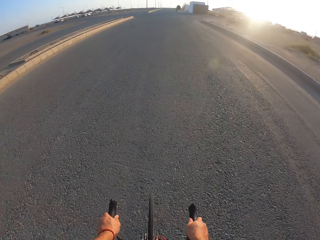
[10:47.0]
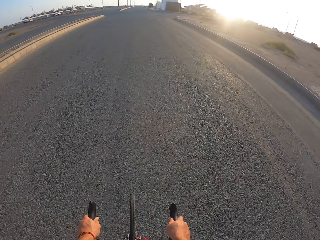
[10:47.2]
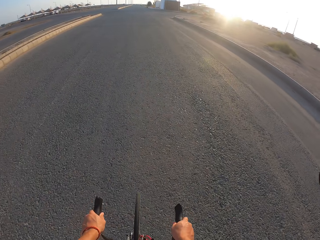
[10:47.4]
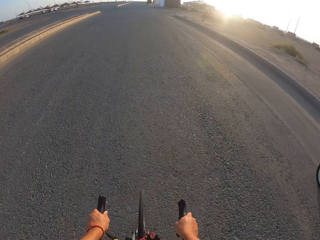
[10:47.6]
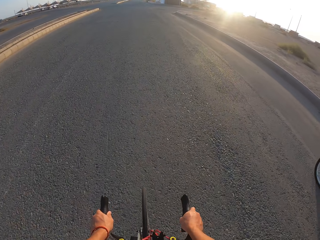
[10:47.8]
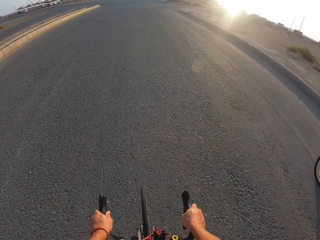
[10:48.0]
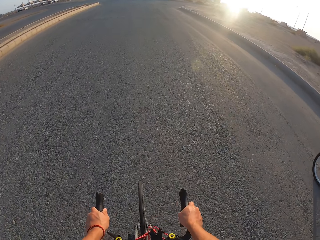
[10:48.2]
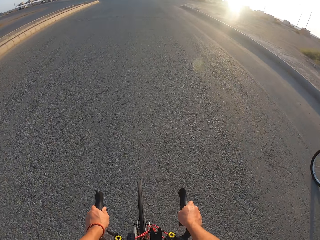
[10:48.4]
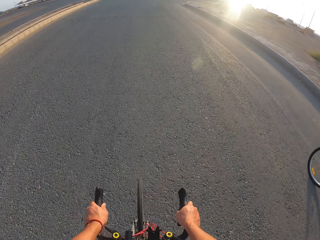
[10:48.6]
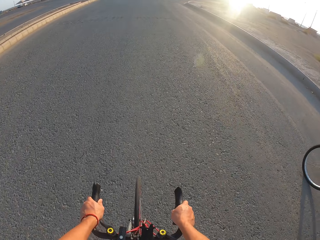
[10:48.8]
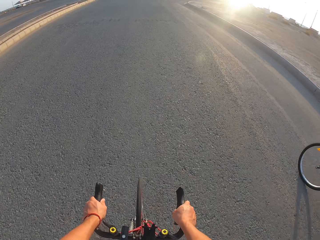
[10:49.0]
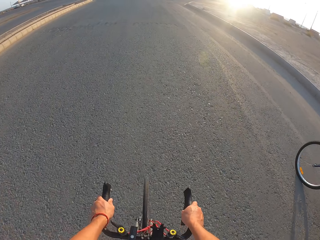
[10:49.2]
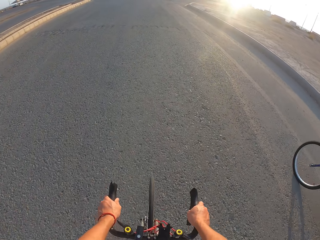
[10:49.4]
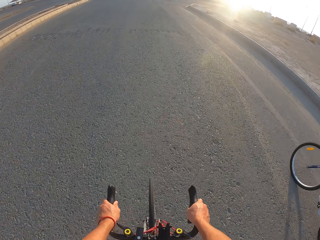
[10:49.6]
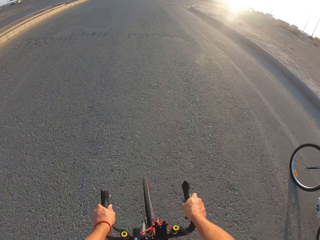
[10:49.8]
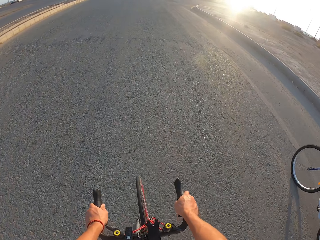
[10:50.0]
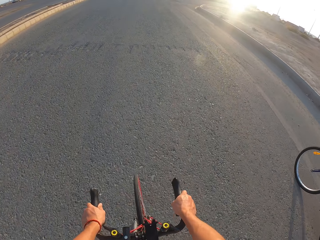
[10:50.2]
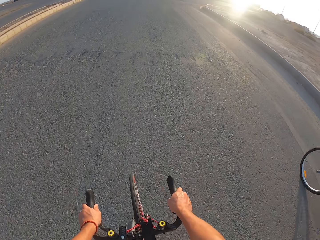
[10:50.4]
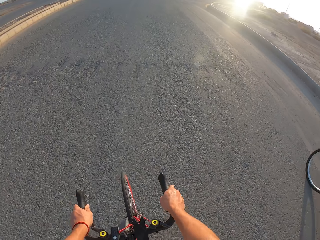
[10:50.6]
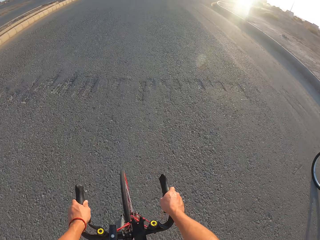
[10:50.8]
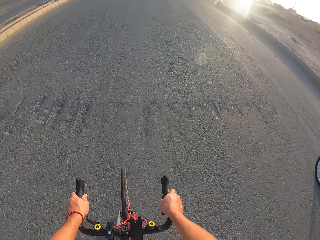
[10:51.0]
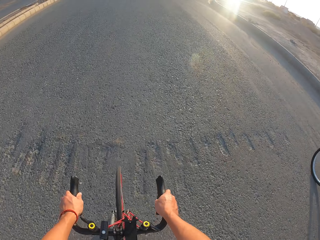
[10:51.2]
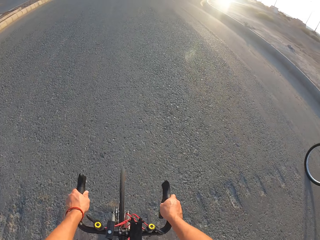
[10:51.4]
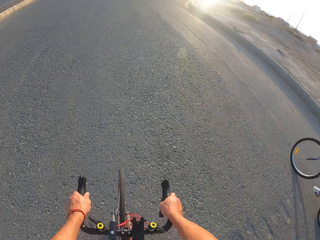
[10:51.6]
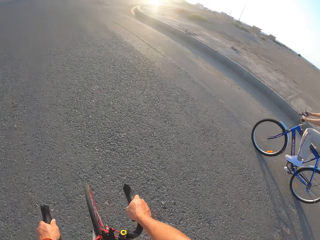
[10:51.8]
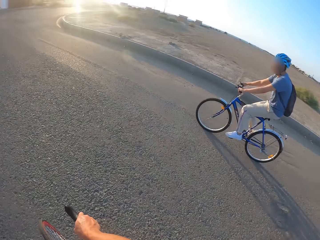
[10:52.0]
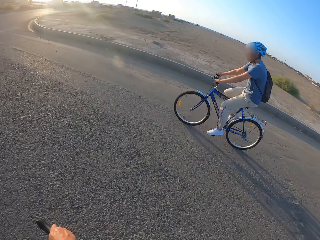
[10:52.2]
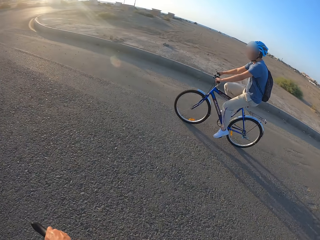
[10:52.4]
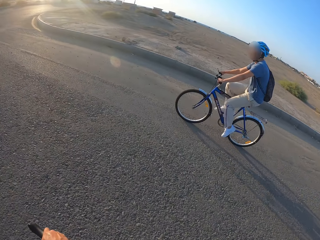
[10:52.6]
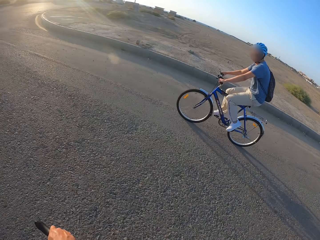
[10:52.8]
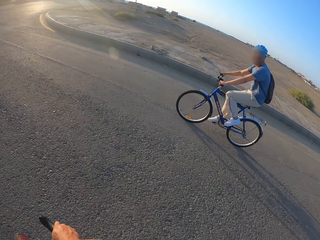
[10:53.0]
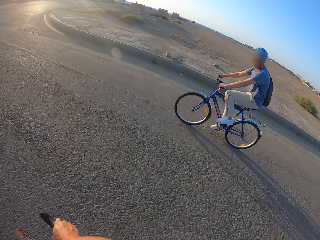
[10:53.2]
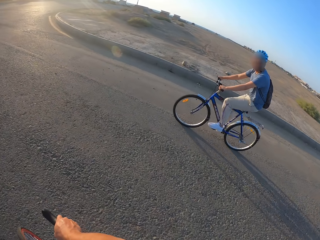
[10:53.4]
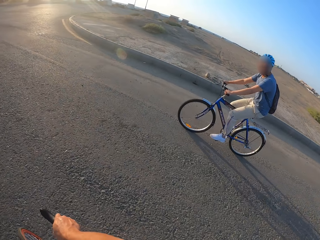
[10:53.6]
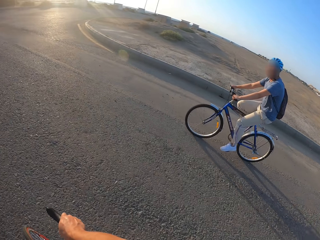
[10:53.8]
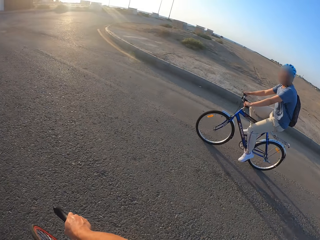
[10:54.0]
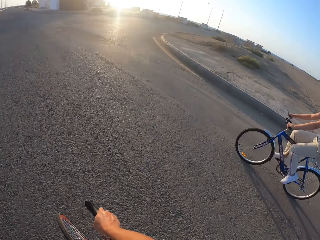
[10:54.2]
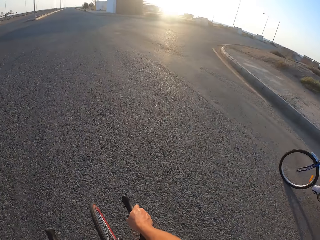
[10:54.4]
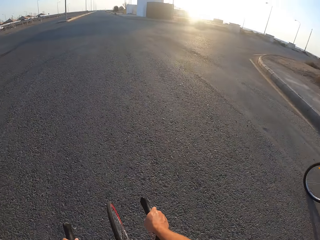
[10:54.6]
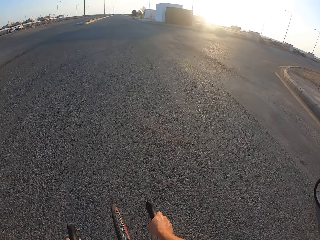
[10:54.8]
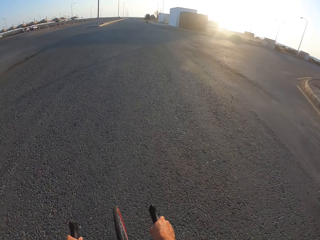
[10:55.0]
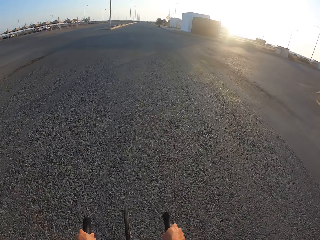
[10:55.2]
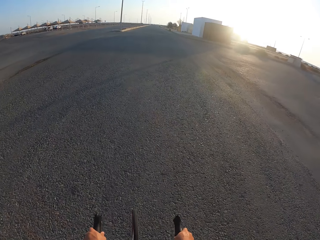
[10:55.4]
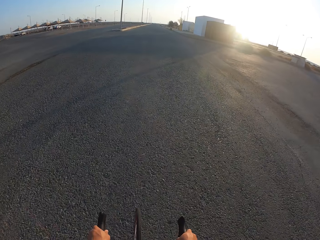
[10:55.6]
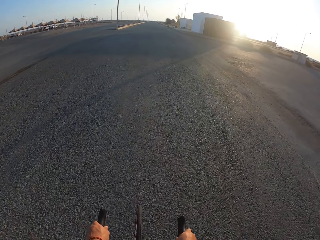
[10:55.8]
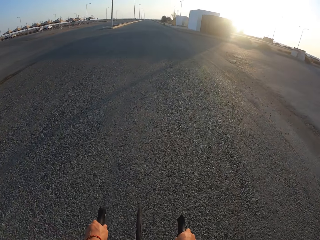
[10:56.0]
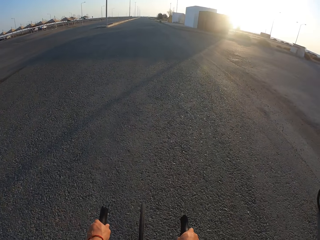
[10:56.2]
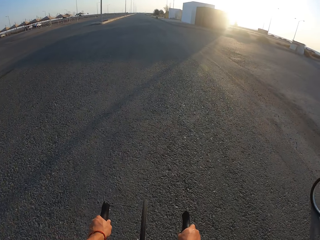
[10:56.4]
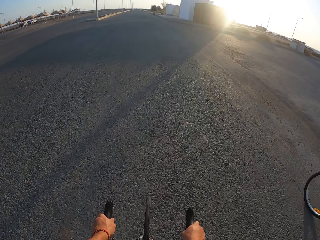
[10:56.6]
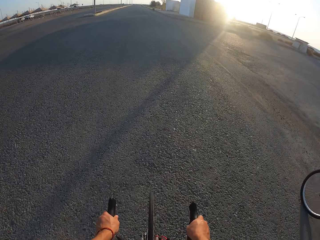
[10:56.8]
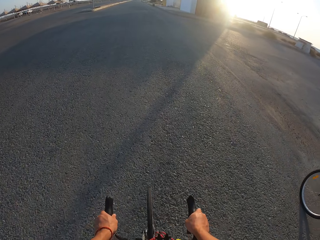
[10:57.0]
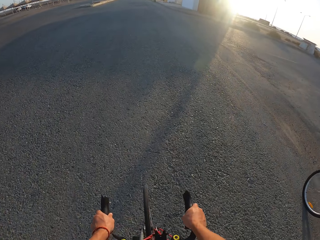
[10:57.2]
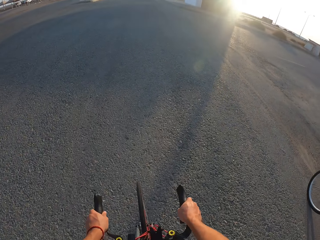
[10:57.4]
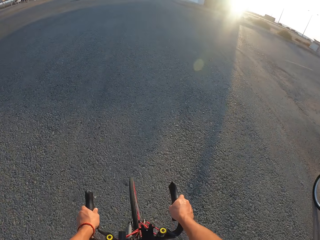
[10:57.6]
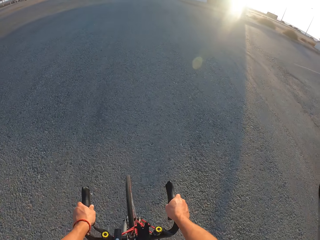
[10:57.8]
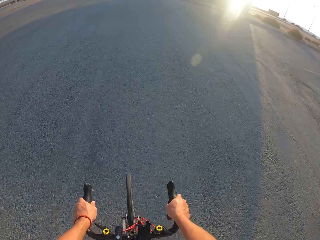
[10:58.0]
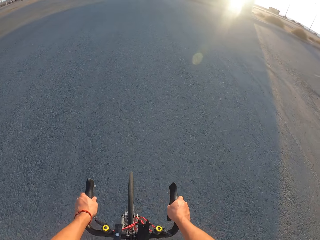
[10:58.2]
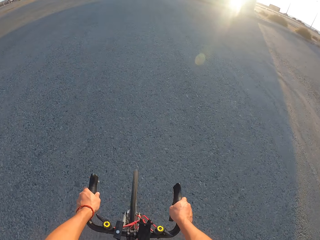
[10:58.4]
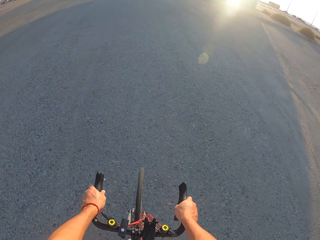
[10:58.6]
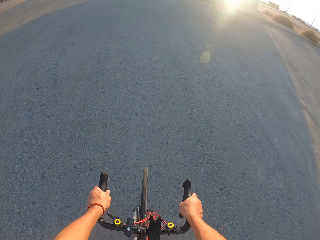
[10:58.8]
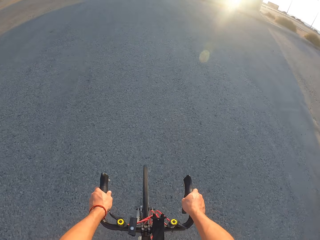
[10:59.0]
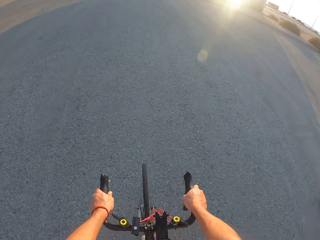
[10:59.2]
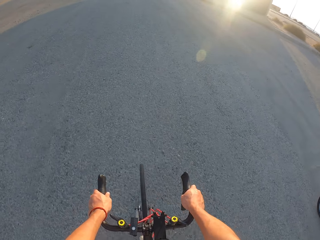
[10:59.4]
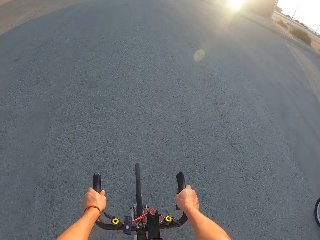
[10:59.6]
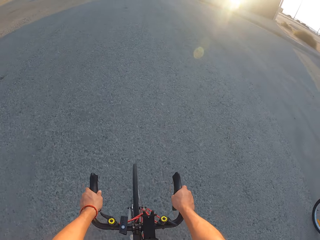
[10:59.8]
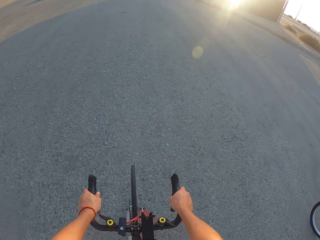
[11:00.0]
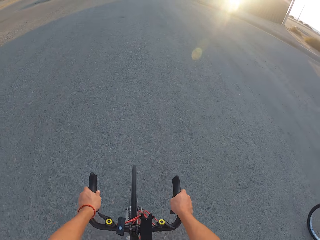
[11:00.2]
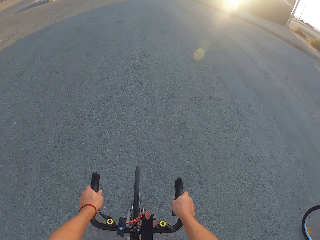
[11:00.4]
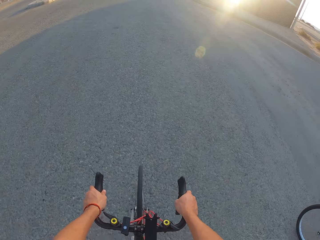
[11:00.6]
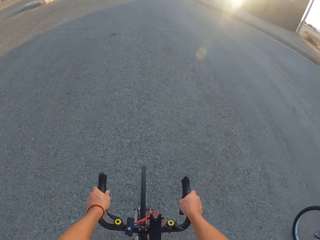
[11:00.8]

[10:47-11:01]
A man rides the bicycle. The camera wearer rides the bicycle.

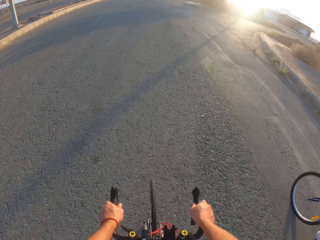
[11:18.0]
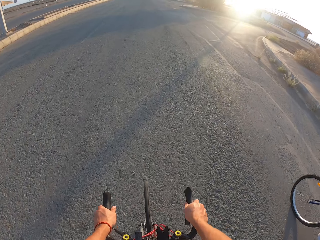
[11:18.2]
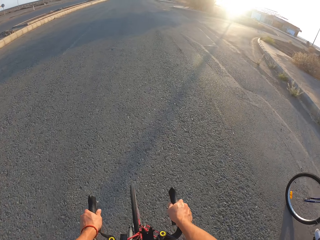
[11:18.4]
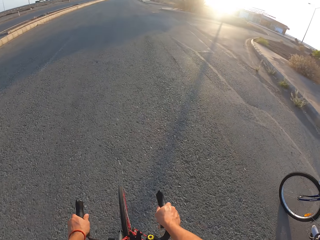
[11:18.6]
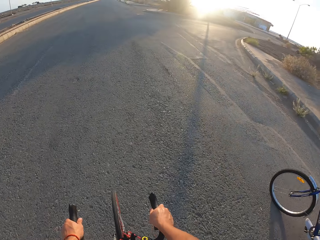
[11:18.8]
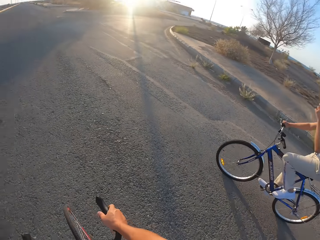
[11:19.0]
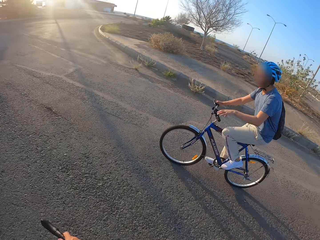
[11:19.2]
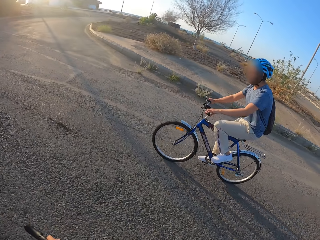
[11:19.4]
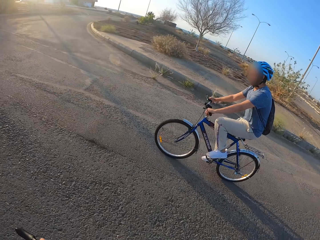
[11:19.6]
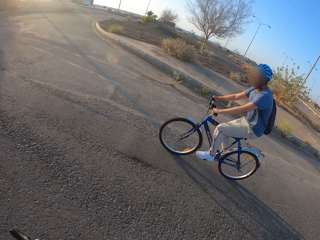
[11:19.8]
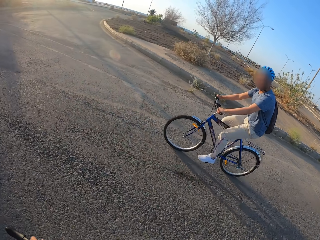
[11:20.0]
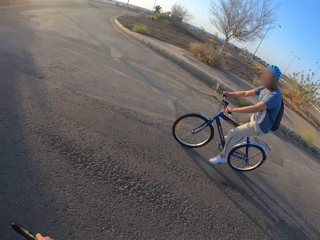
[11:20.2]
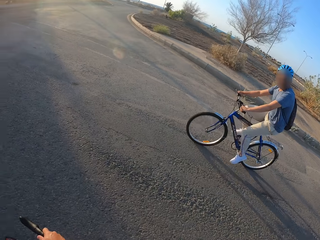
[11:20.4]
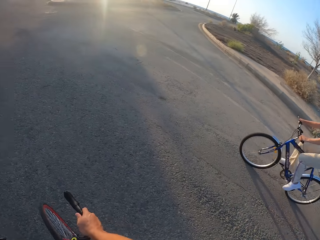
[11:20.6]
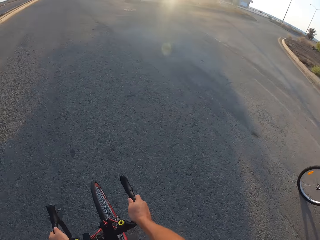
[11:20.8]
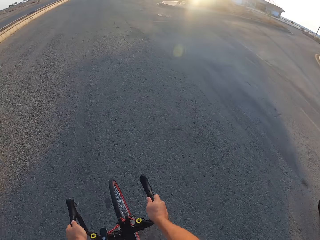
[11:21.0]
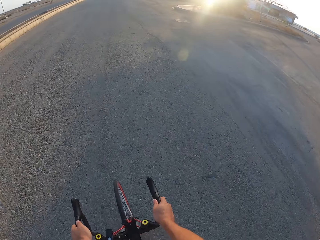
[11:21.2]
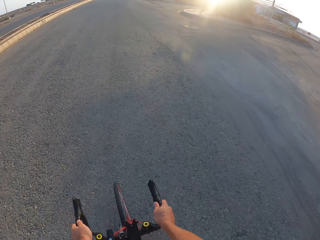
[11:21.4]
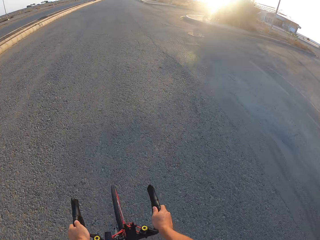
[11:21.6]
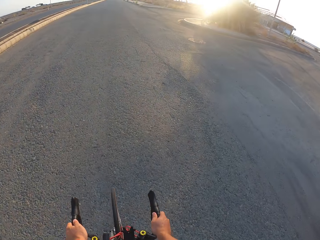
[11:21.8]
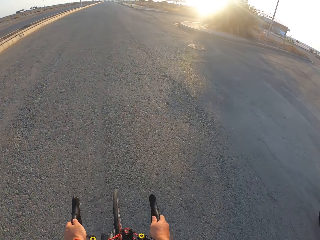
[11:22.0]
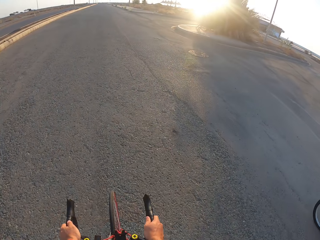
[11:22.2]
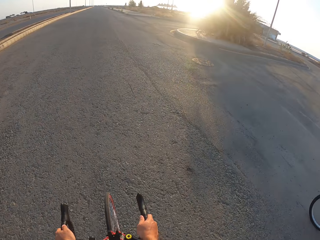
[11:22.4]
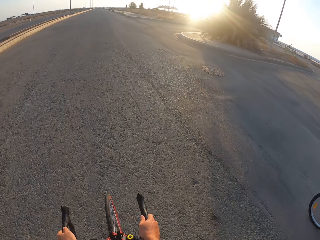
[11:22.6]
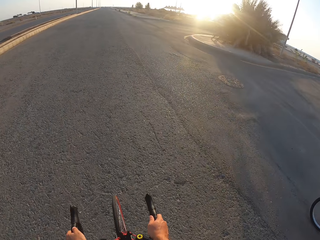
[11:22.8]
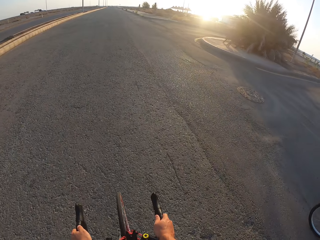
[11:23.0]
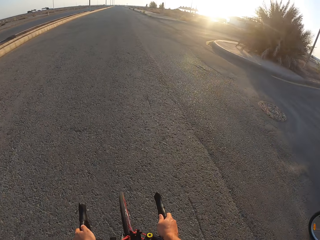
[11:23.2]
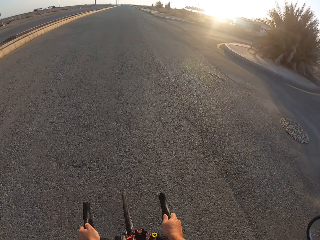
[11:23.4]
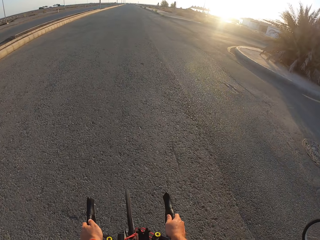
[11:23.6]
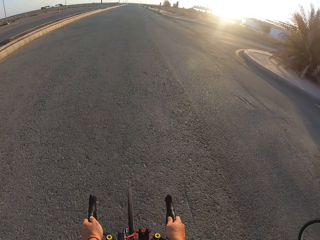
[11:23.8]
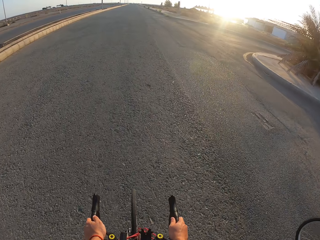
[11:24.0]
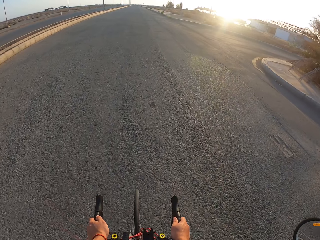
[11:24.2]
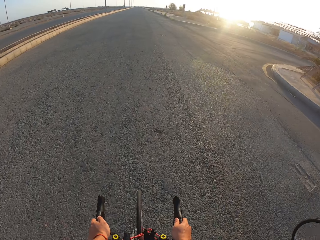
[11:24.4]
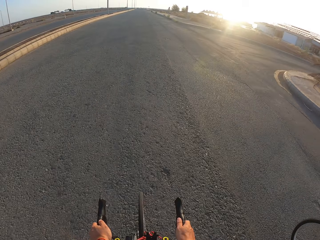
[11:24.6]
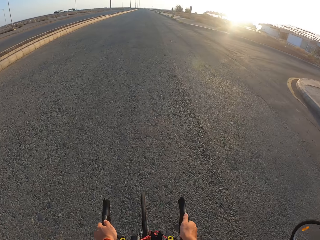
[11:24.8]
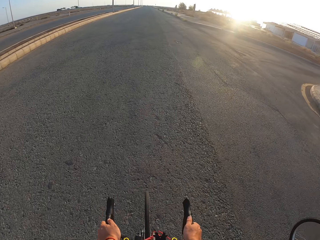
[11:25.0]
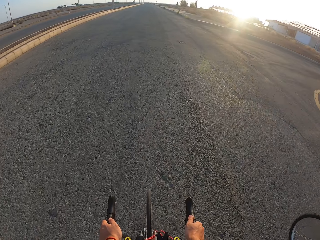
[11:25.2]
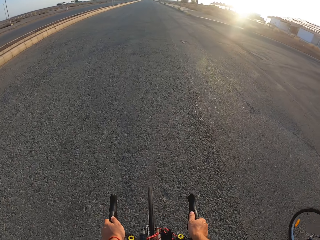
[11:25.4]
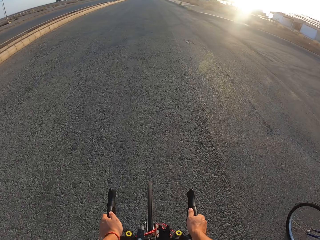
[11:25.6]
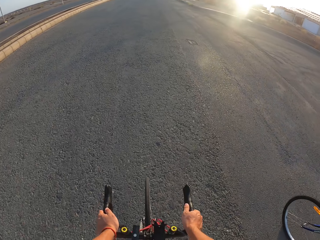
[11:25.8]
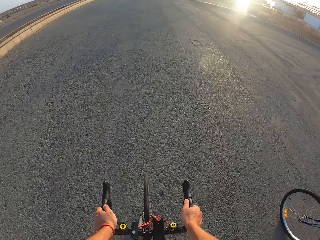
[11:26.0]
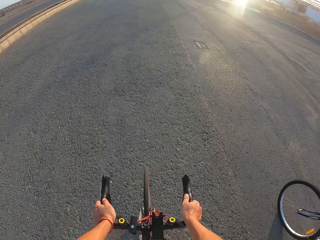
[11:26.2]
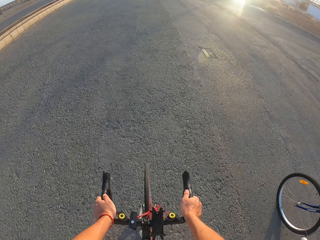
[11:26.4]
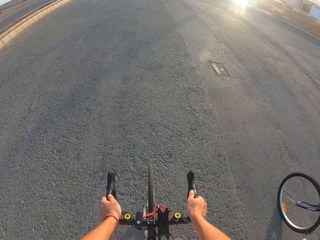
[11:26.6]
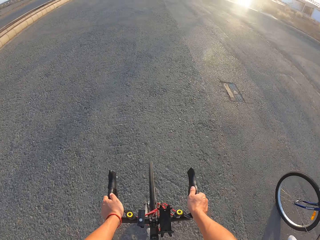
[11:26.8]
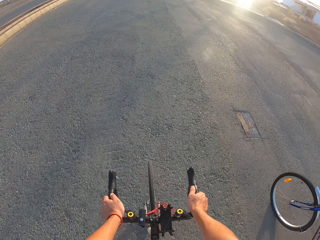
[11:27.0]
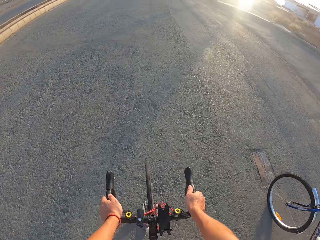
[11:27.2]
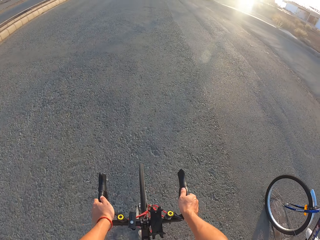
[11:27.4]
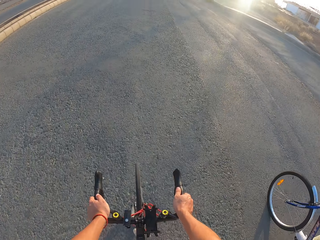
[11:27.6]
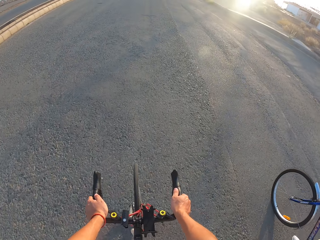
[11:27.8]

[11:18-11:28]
A man rides the bicycle. The camera wearer rides the bicycle.
